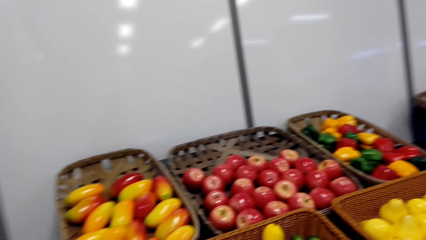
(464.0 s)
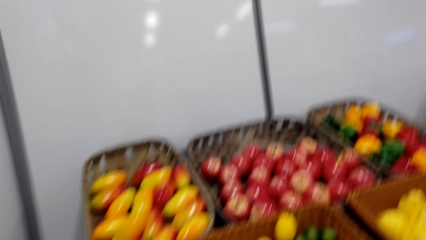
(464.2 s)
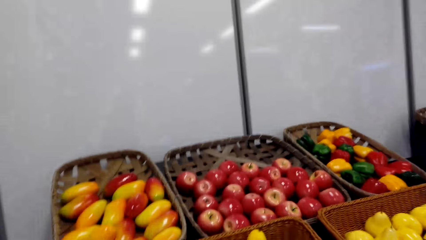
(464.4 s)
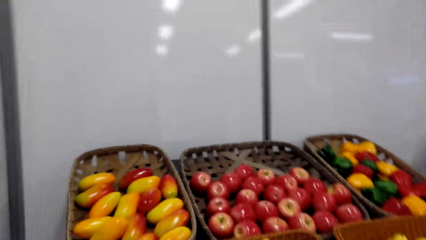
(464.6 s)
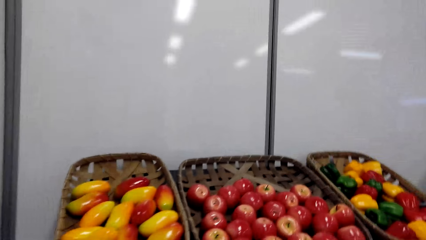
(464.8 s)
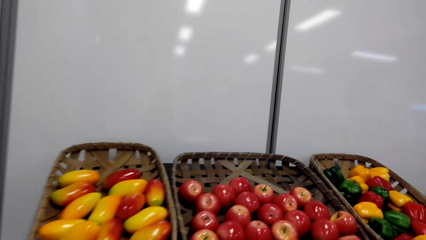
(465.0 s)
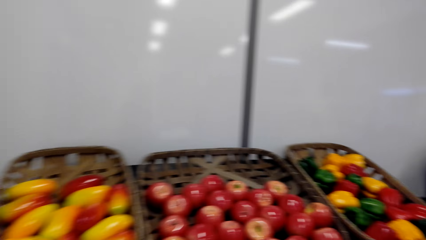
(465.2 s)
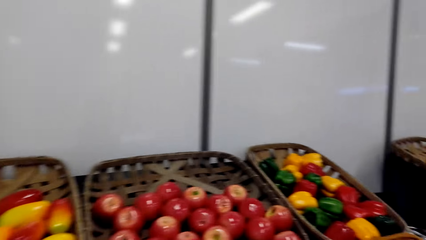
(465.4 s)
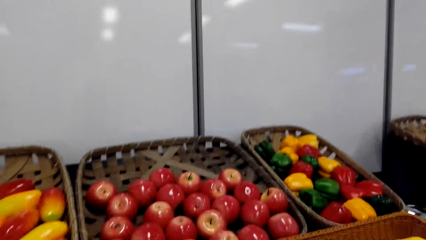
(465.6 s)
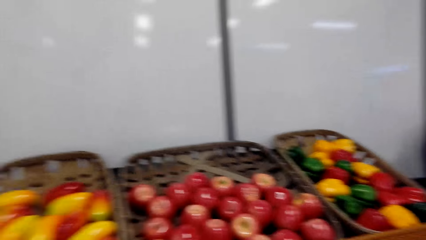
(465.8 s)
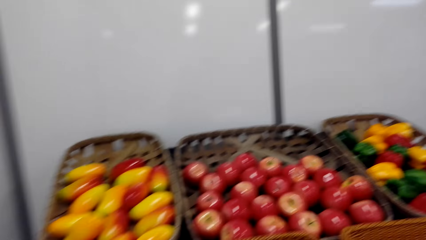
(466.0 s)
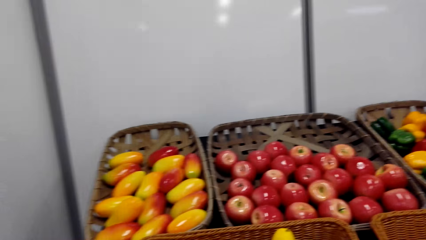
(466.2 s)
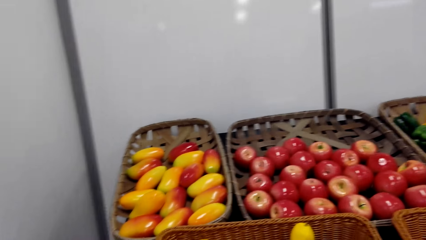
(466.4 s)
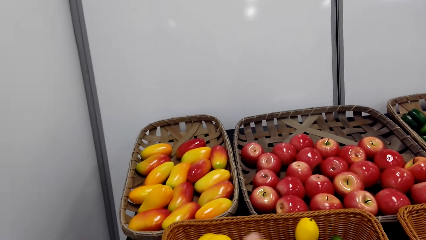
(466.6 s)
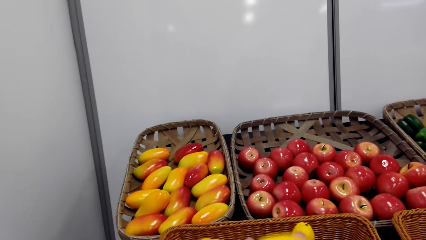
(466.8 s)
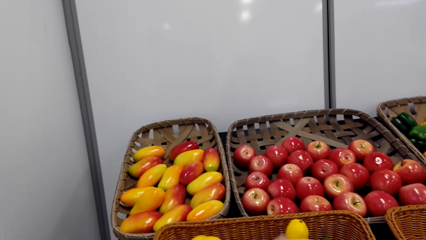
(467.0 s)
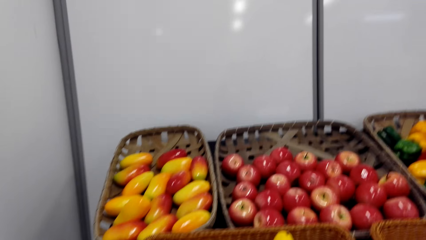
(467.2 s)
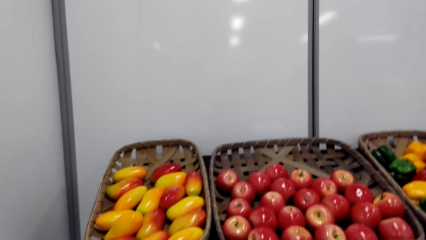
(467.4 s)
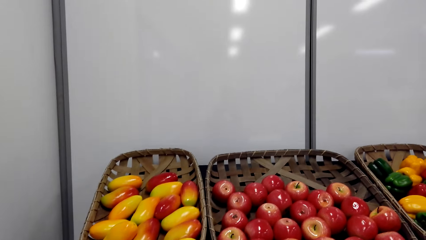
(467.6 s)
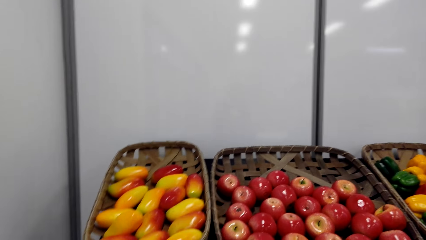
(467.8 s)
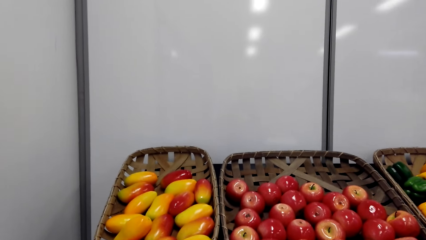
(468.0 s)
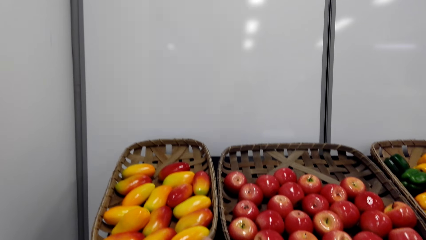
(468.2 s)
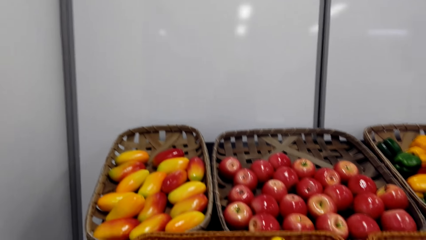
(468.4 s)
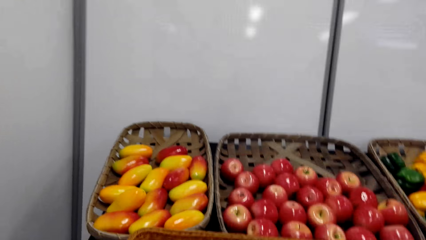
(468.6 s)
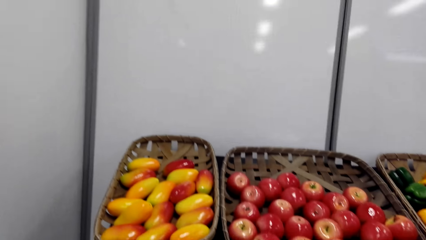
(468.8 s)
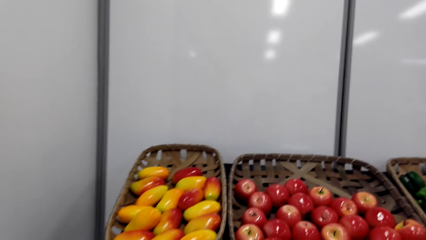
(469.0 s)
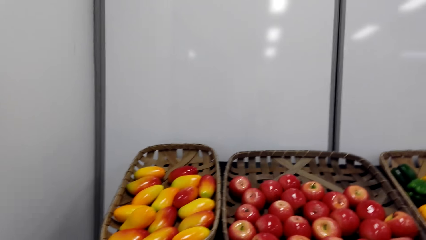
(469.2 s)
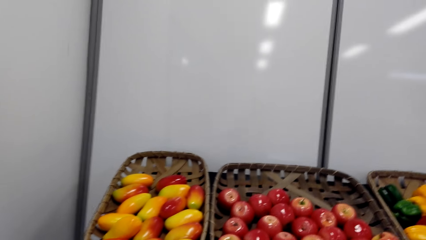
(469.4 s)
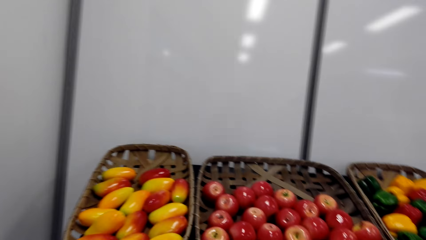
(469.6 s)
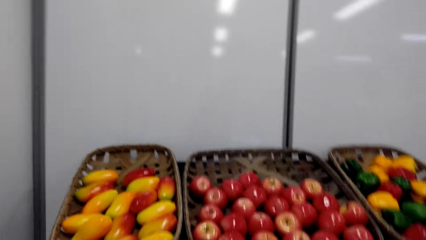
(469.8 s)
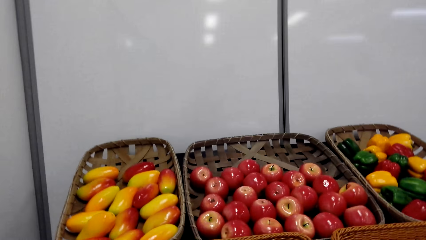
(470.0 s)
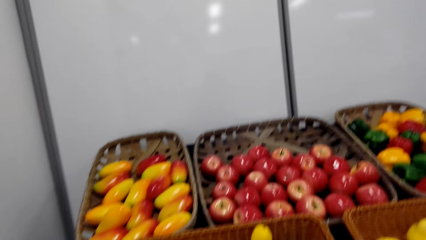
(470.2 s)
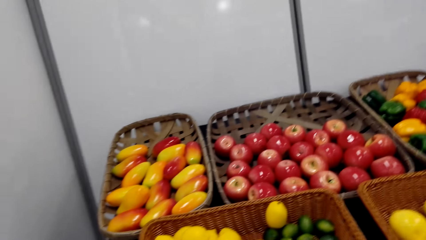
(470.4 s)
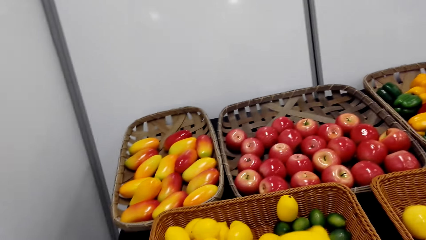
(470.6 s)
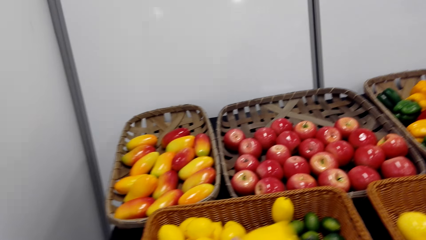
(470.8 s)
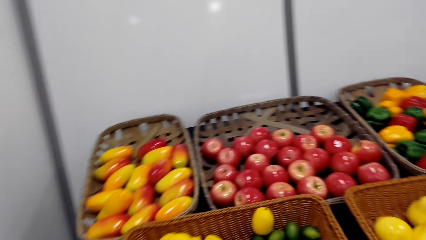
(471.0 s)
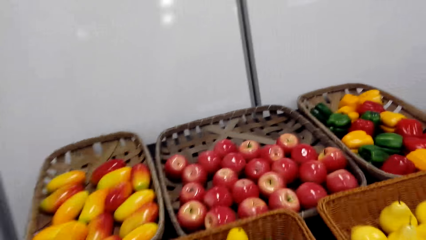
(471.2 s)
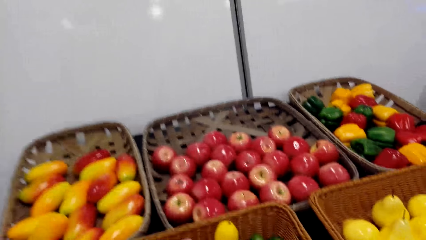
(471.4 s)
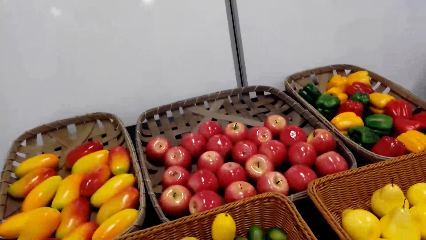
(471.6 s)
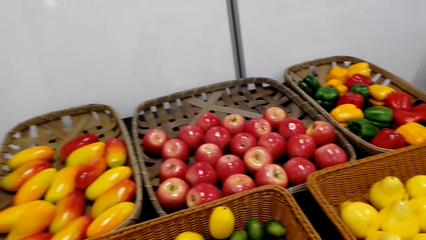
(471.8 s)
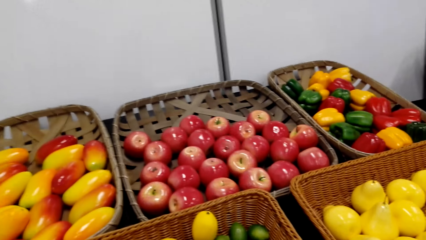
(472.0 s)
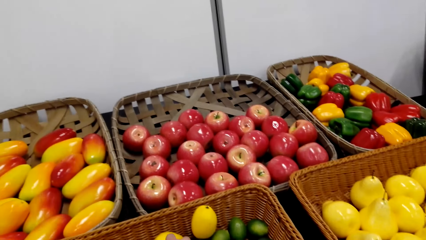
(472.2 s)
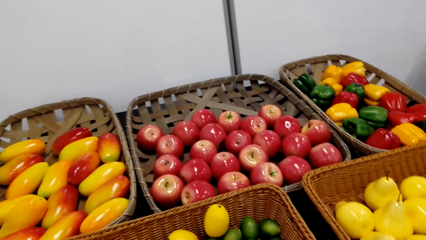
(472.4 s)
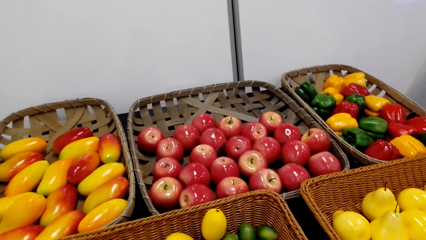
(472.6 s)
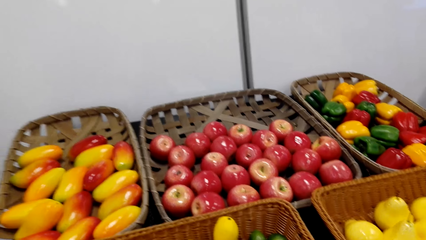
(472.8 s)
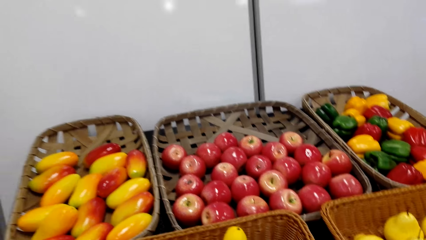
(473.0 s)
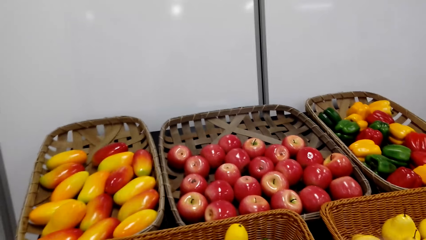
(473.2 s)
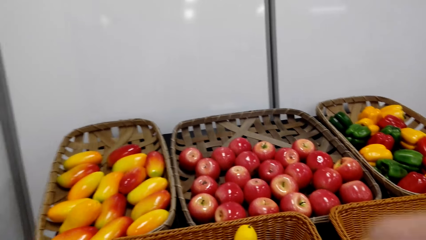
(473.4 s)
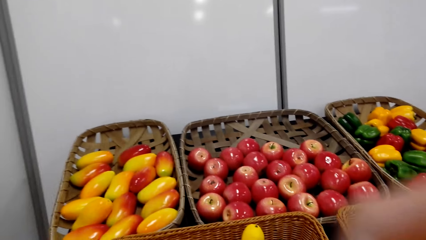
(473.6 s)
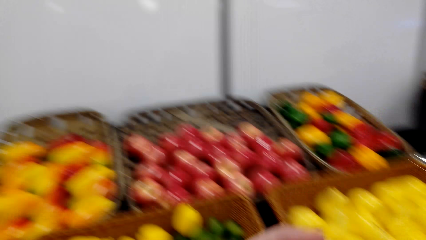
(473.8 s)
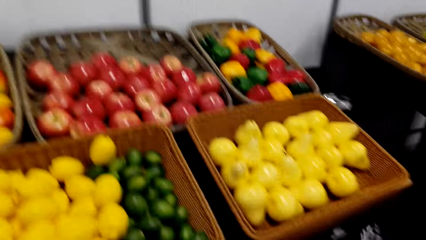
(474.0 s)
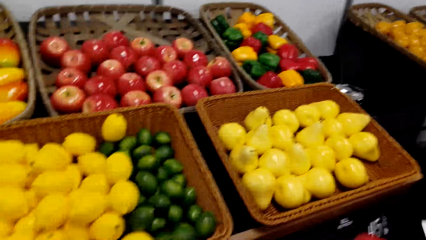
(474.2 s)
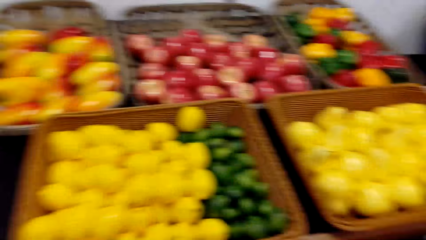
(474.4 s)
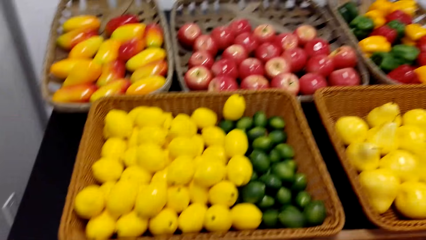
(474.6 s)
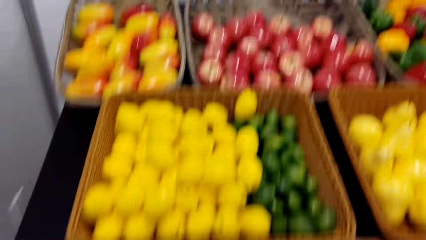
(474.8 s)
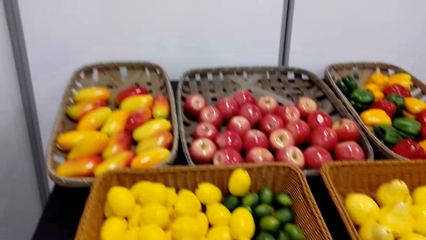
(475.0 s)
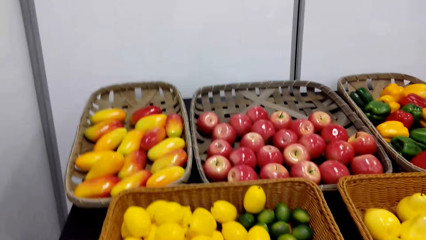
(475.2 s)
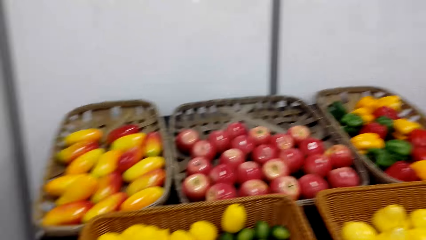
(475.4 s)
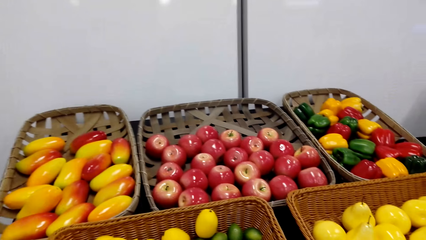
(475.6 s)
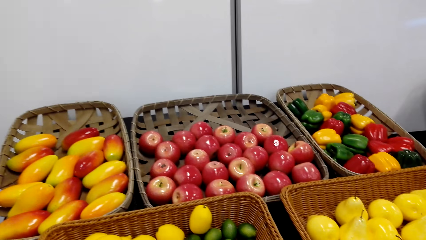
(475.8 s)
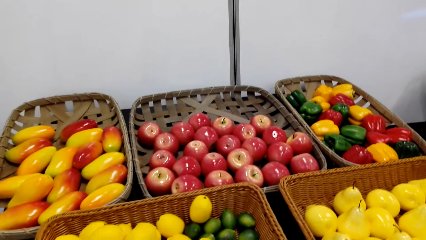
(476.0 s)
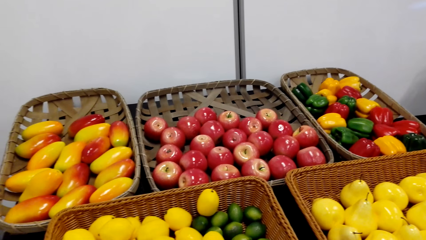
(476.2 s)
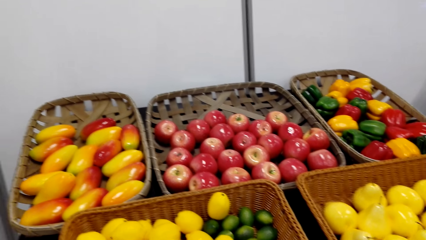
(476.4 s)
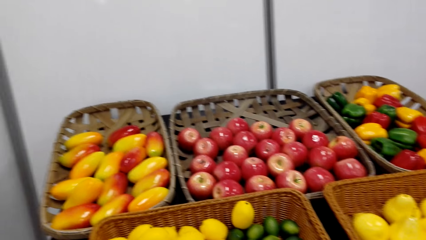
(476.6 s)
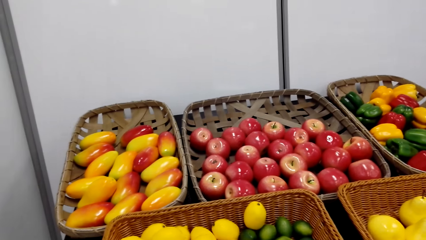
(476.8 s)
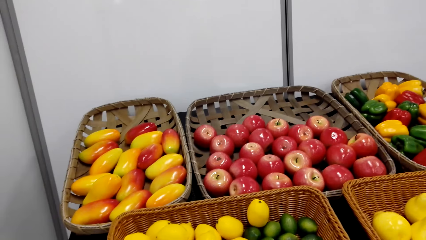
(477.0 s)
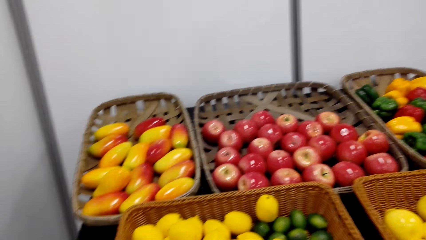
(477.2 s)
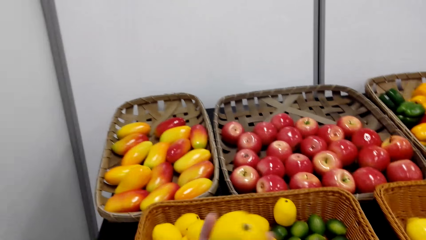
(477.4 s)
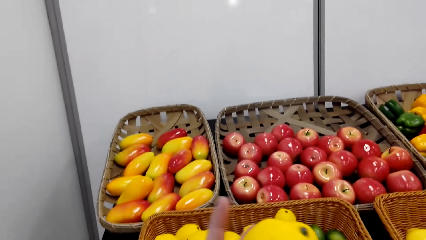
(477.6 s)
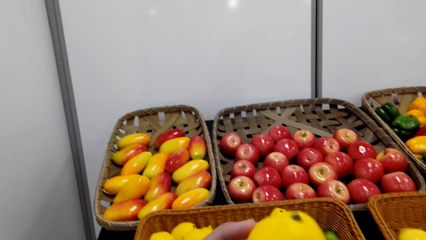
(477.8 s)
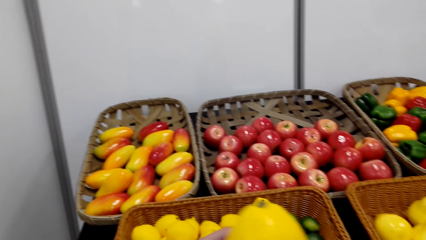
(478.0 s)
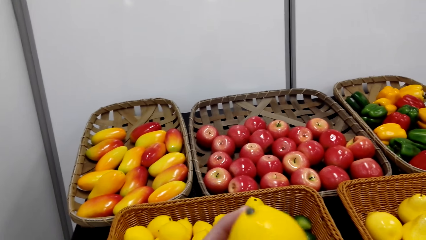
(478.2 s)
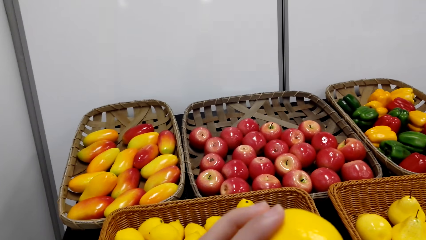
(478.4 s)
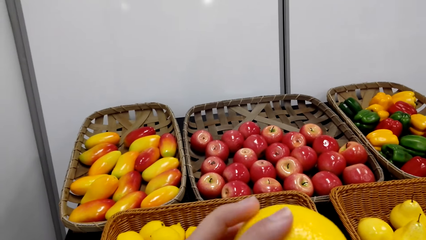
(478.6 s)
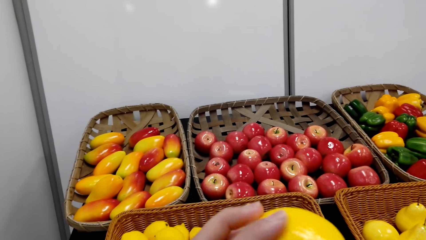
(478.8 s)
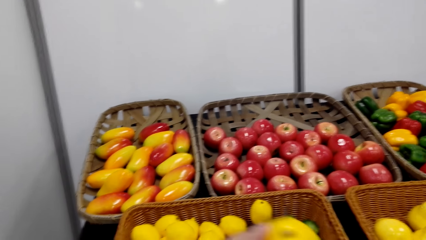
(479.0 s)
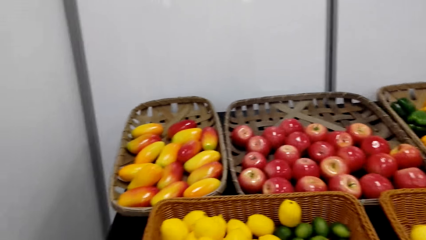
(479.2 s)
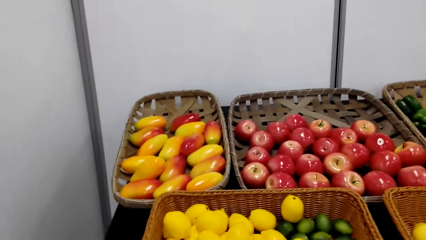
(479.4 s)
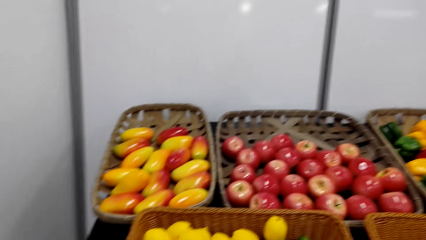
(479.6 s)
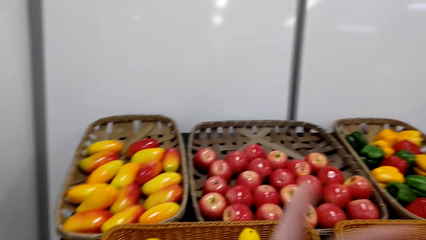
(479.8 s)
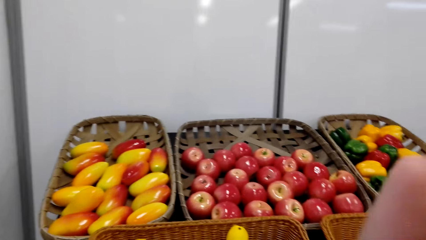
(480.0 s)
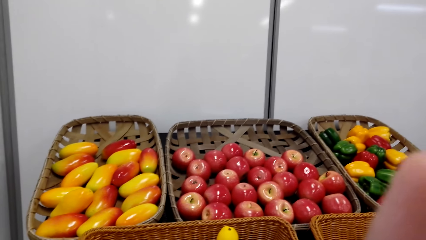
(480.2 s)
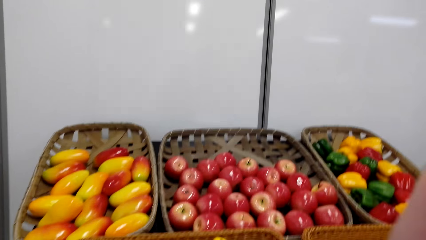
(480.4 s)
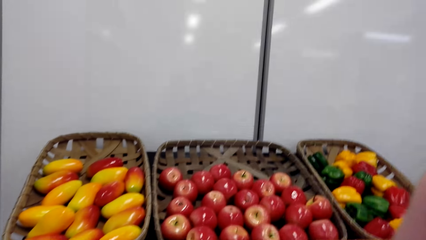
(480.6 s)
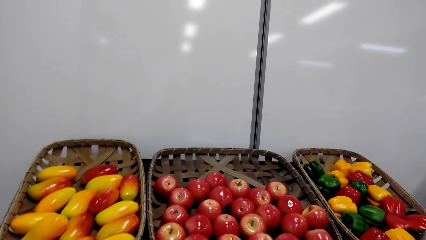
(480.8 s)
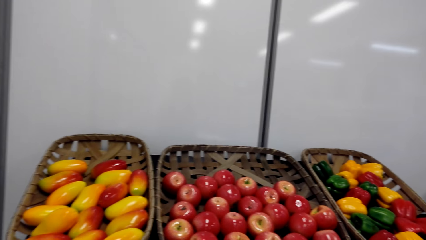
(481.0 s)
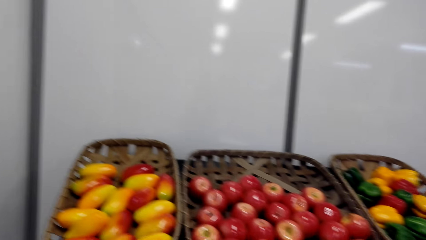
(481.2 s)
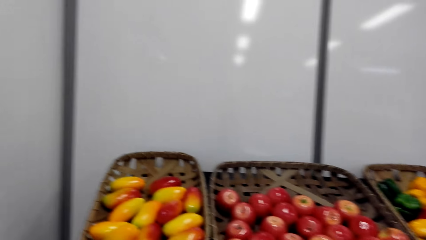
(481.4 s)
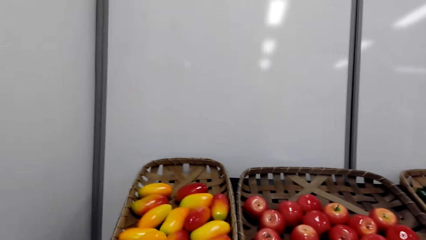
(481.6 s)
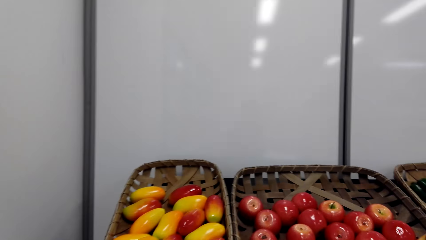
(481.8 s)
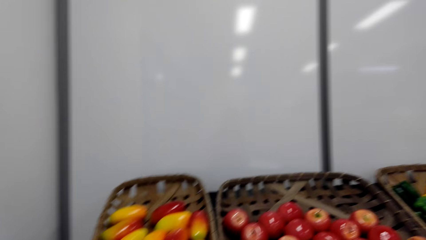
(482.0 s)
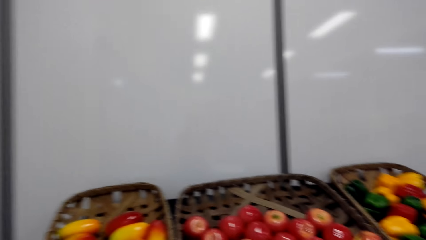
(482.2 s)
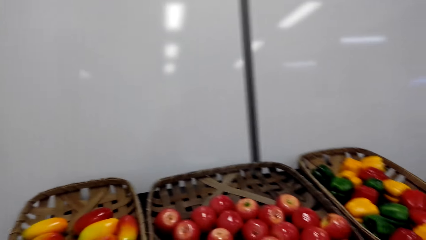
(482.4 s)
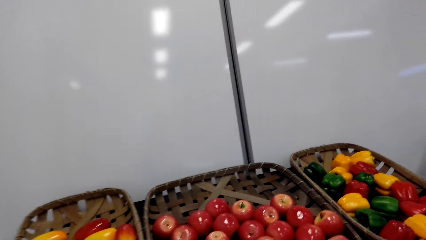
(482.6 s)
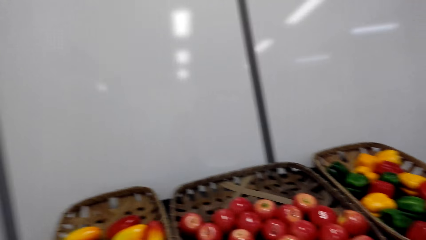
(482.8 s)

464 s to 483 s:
The camera wearer looks at the fruits. They pick a lemon. They stare at the lemon. They put the lemon in the basket. They fix the camera. They pick a lemon. They stare at the lemon. They put the lemon in the basket.
